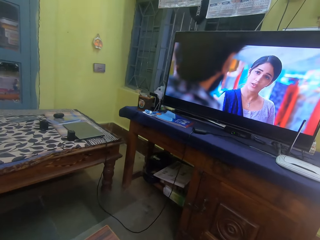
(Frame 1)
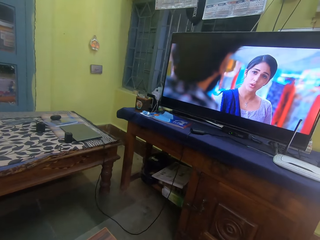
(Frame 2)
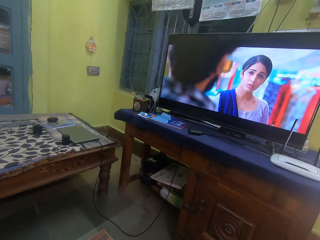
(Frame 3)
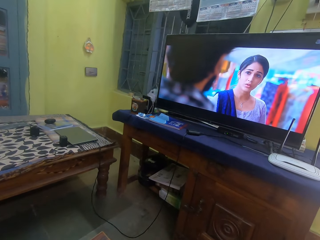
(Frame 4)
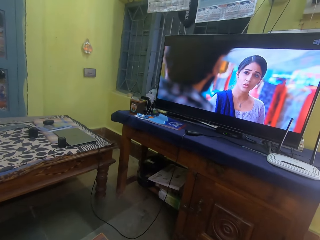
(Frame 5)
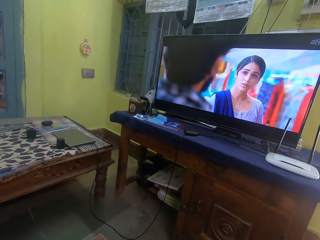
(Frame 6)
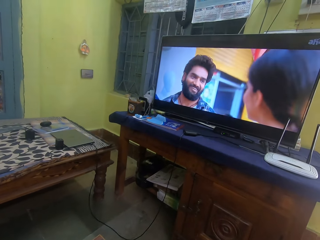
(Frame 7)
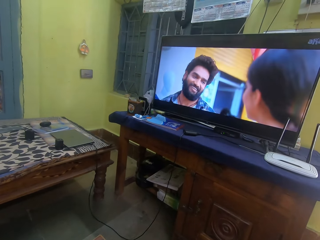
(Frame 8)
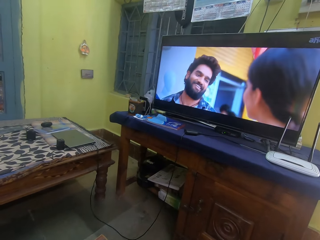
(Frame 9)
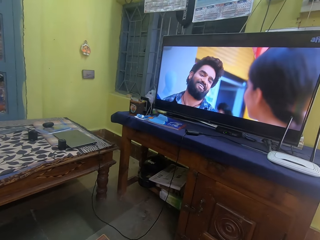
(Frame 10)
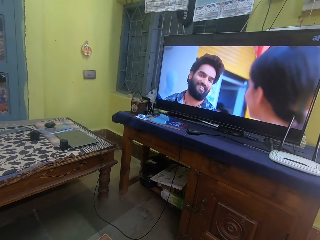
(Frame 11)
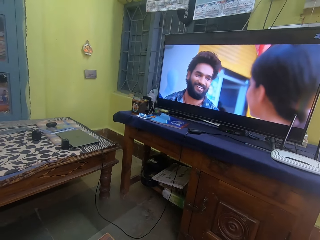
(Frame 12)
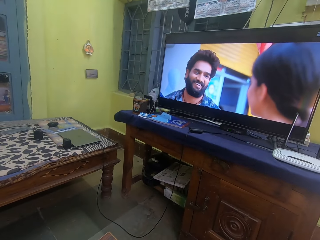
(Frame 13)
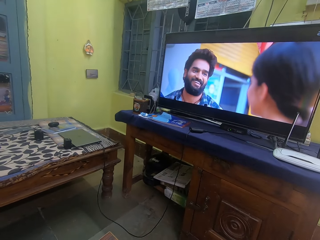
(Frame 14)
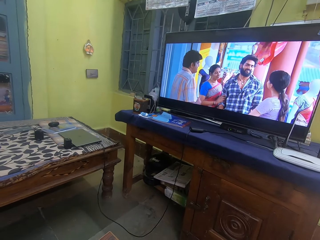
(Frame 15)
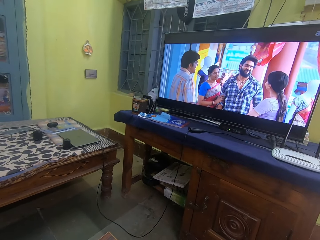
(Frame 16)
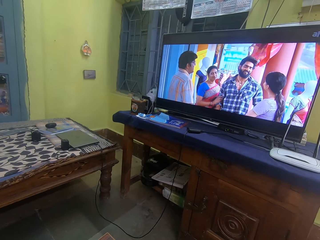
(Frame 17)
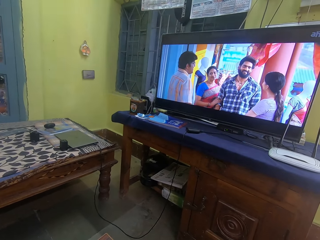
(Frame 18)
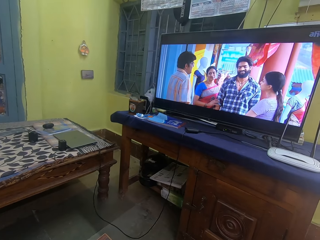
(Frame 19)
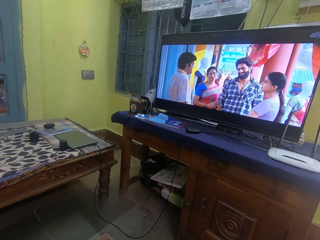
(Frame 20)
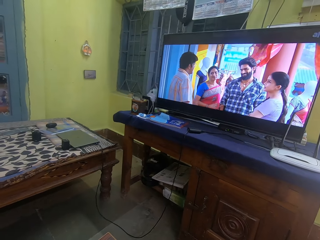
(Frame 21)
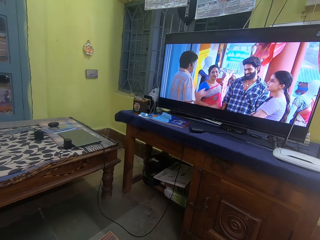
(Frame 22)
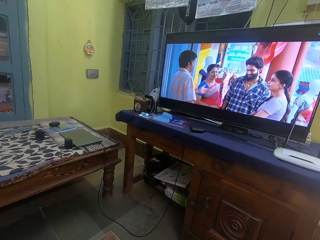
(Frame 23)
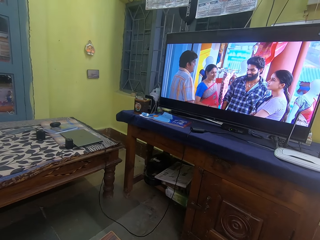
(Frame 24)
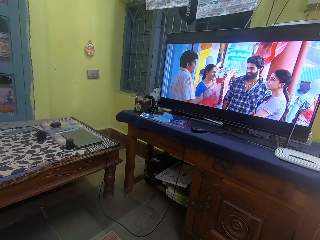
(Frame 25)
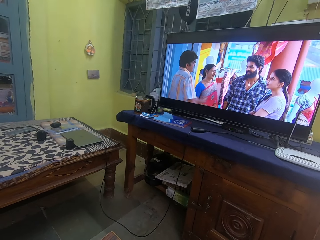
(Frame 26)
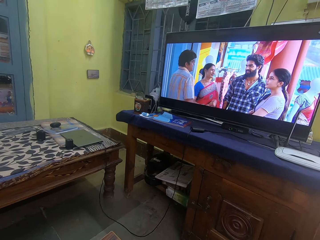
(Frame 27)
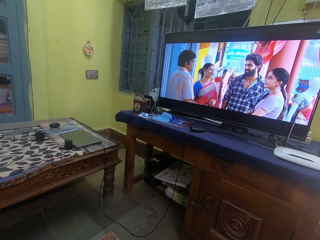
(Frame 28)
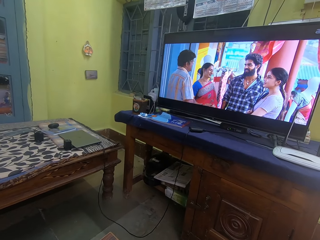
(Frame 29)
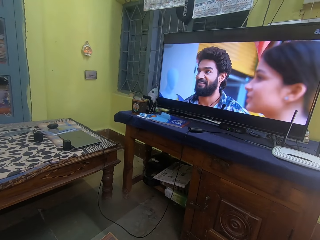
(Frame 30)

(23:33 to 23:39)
The camera wearer watches the TV.

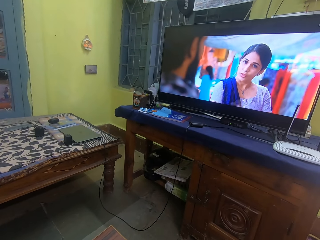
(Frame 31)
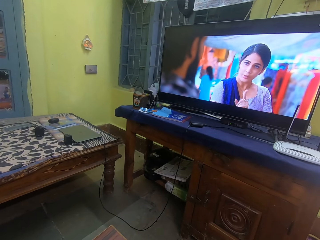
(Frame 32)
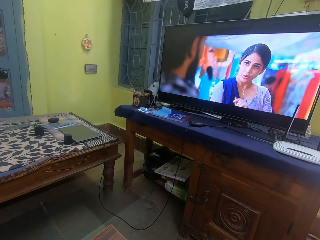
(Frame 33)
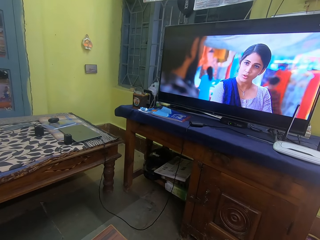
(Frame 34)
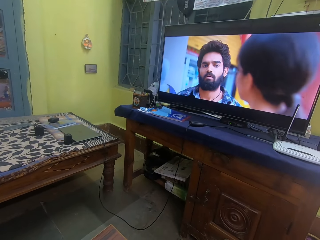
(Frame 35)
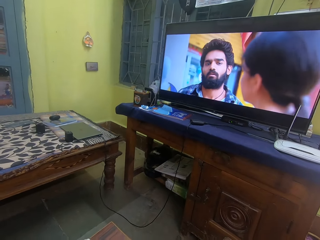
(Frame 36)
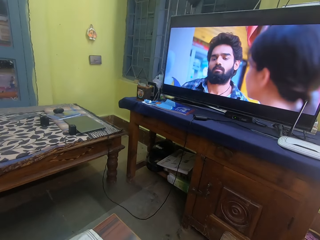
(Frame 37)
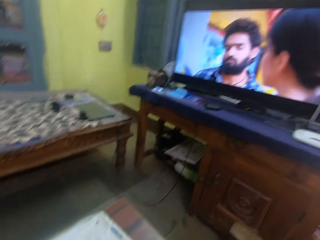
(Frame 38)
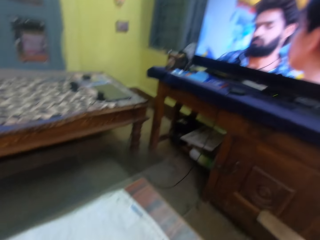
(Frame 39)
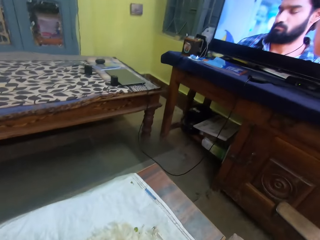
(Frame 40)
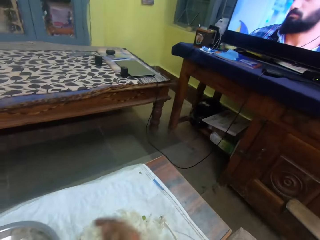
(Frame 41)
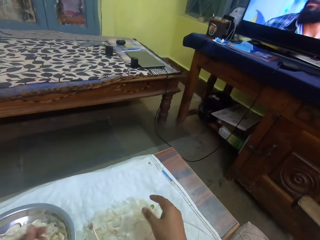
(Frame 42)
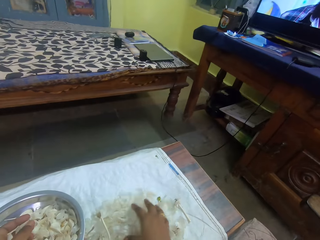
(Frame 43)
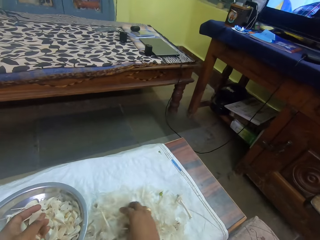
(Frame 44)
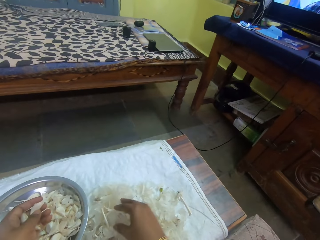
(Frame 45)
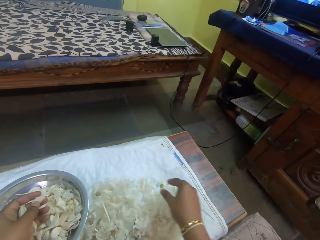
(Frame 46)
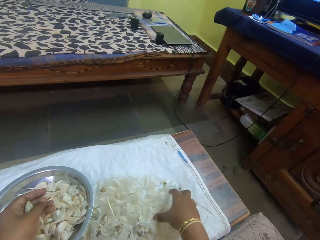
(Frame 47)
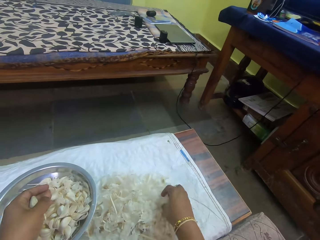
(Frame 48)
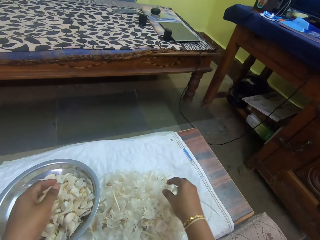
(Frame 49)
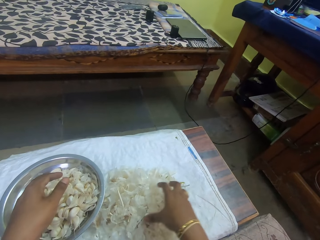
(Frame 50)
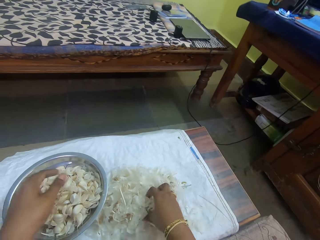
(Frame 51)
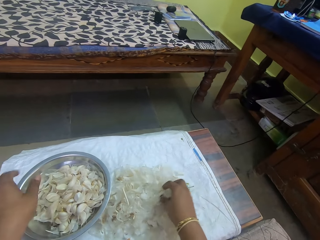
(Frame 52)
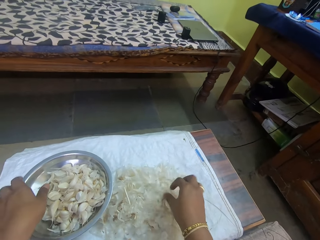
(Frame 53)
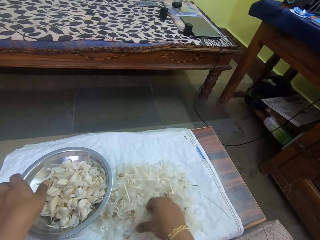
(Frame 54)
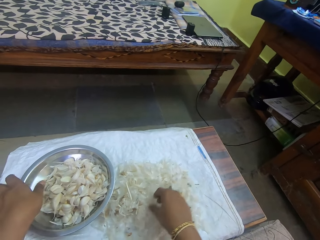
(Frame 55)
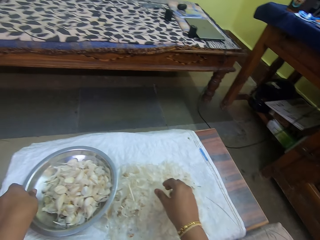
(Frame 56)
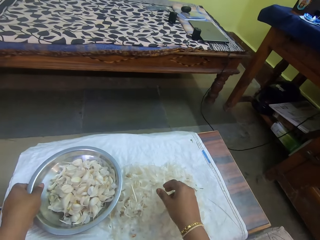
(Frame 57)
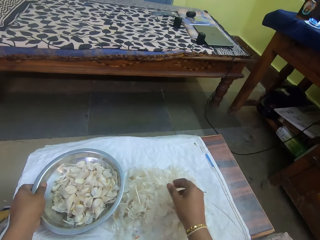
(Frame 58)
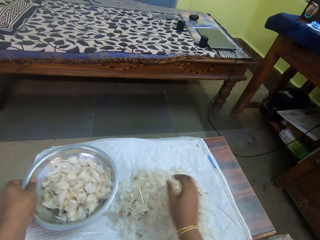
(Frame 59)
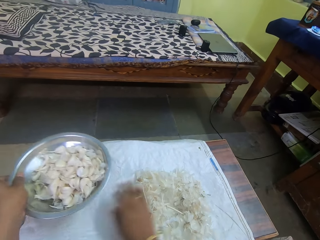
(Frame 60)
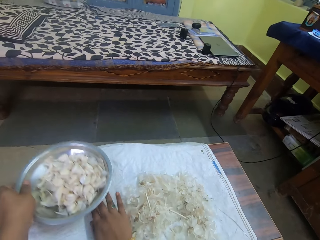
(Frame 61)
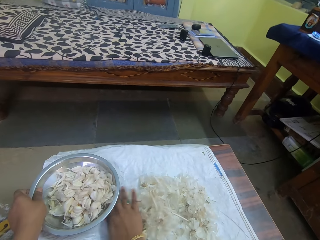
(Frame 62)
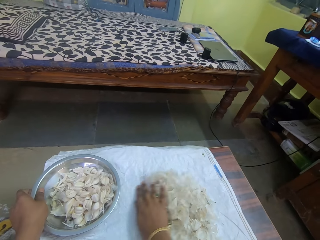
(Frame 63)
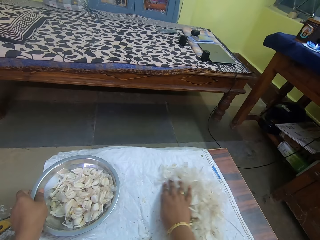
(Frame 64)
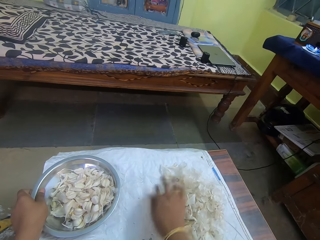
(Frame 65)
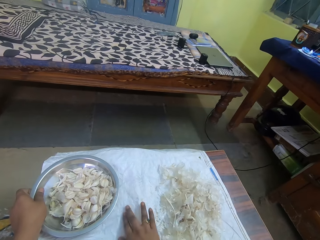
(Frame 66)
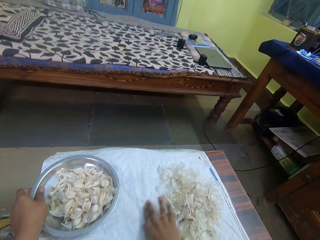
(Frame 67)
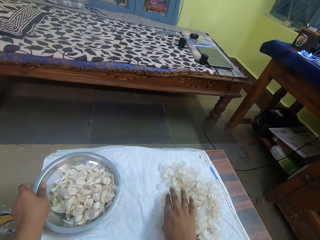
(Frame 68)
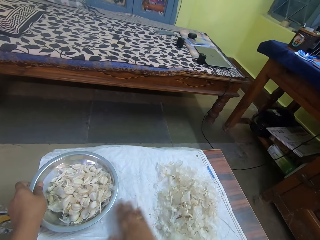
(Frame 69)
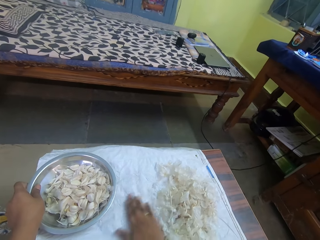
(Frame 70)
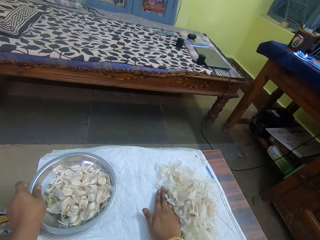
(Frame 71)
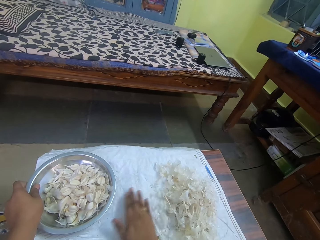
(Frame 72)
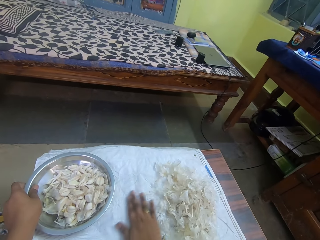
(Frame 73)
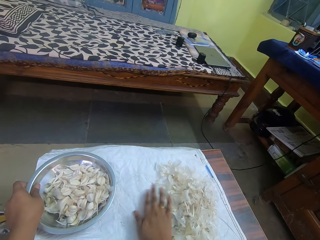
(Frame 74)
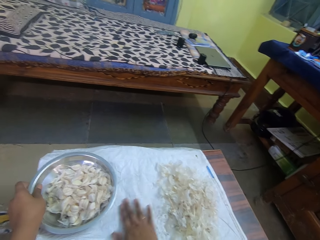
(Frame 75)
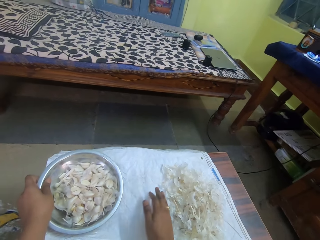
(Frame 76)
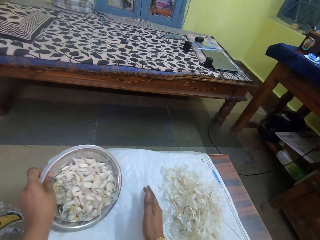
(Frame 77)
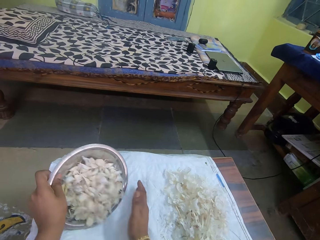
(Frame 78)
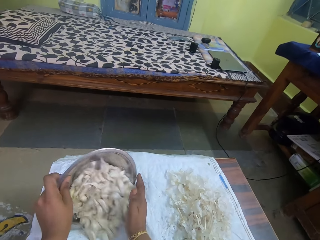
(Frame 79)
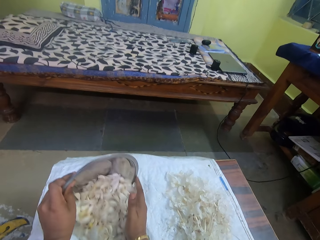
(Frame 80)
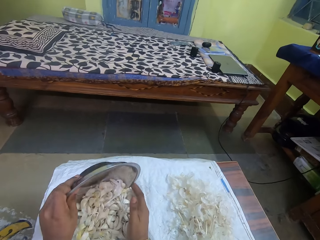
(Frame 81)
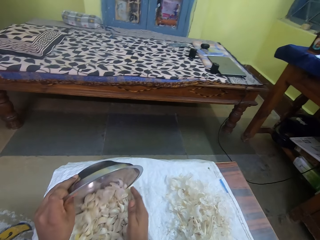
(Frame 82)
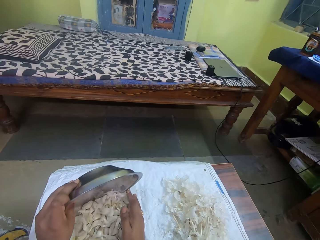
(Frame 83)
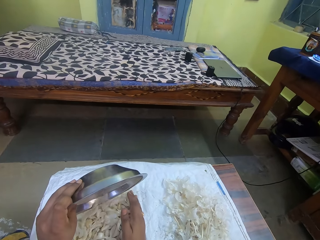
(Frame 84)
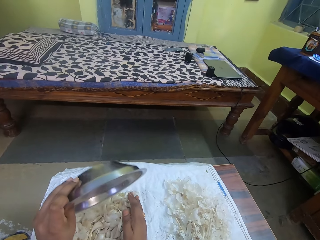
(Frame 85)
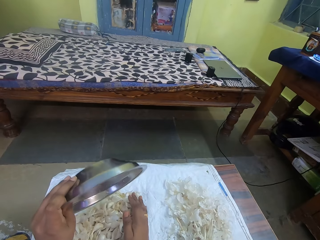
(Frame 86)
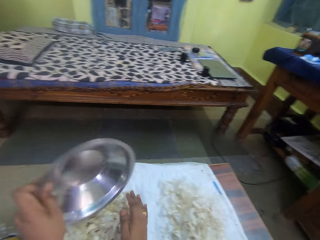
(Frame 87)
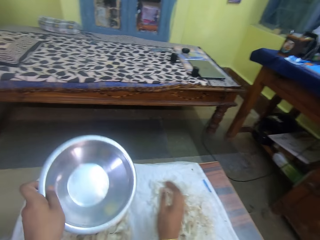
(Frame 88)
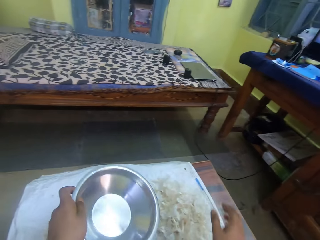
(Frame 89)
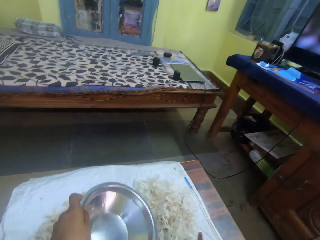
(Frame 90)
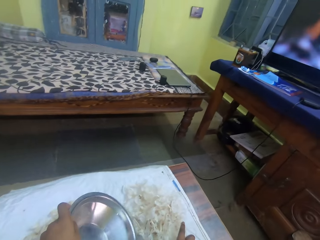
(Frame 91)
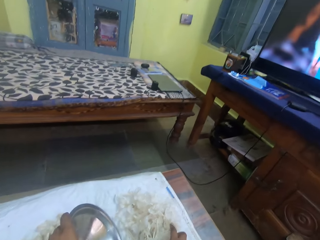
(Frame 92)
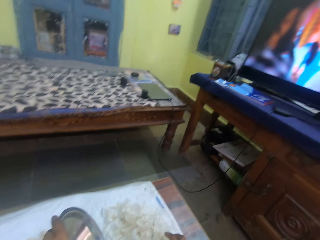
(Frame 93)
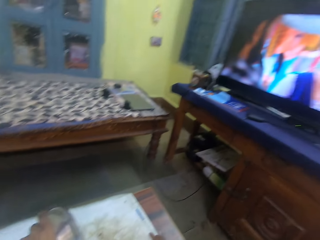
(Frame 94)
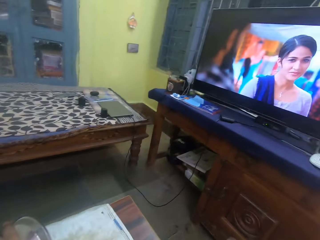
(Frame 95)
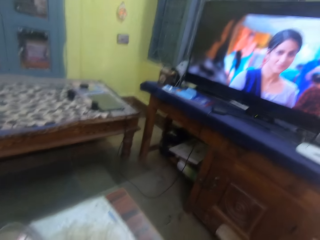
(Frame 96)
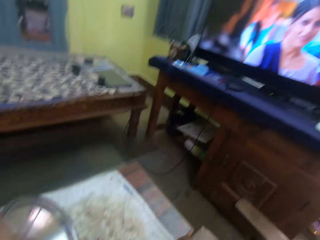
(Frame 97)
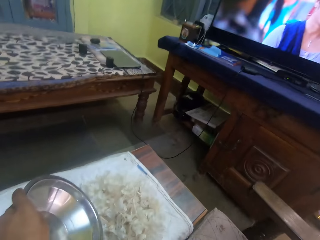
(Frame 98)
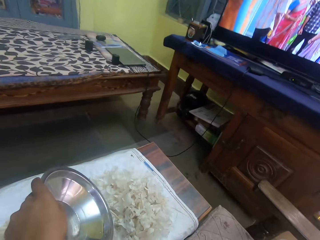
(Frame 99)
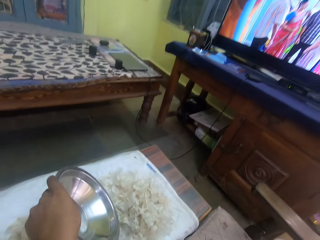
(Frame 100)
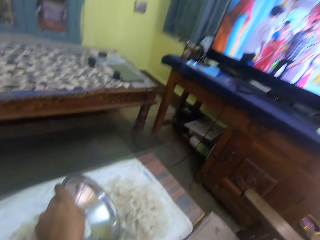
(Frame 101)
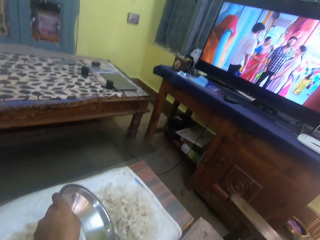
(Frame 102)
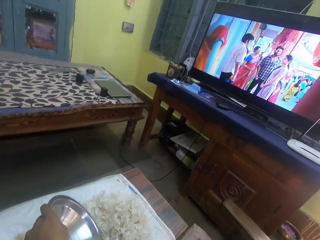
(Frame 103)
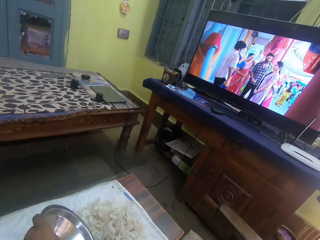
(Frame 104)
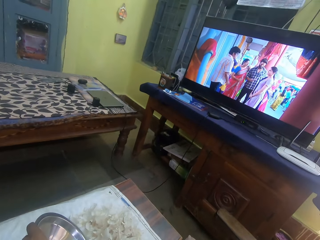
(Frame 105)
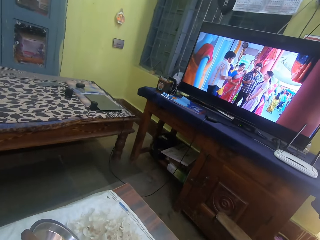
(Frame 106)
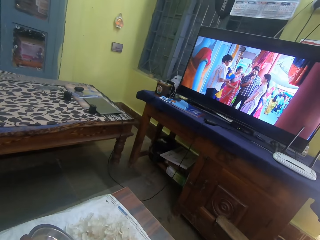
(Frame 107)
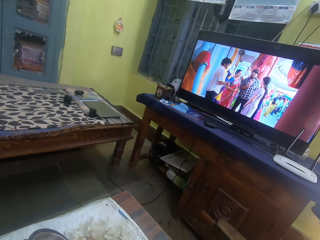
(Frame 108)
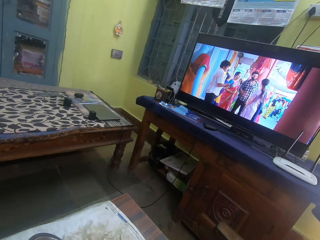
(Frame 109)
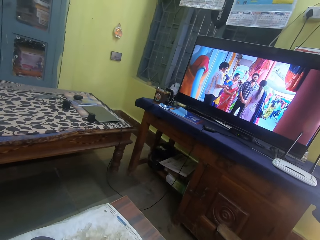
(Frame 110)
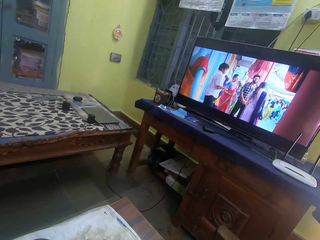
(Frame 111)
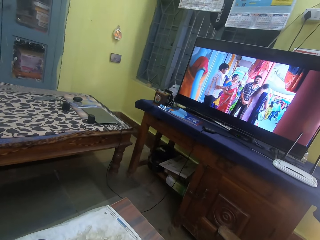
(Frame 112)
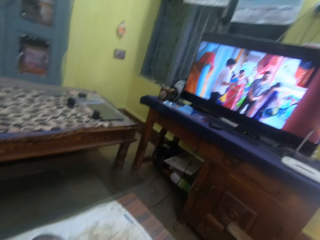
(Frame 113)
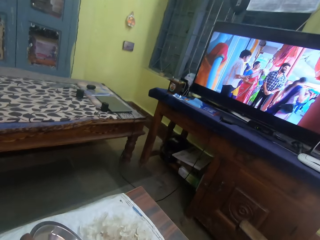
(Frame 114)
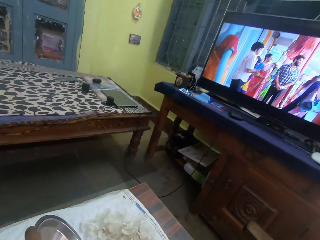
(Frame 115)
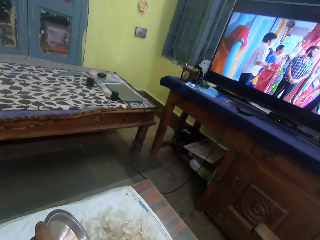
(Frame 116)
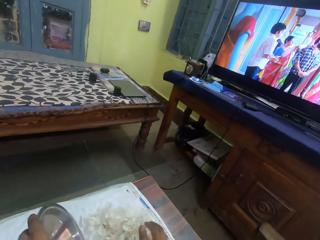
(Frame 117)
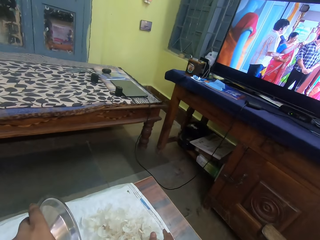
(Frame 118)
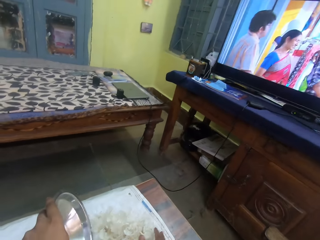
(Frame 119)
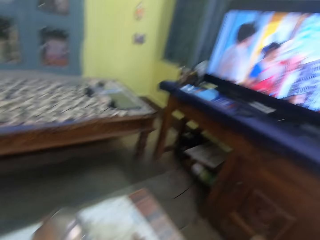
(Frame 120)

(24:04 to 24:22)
The camera wearer looks around the room. They move the garlic skin on the table. They collect the garlic peels. They pick up the bowl. They collect the garlic peels. They pour the garlic from the bowl to the table. They place the garlic peels on the bowl. They watch the movie on the television.
